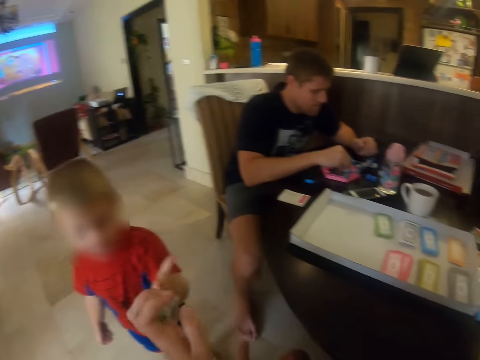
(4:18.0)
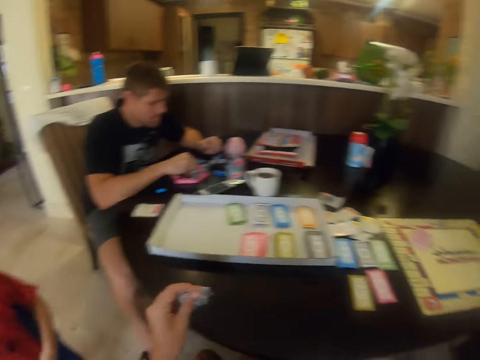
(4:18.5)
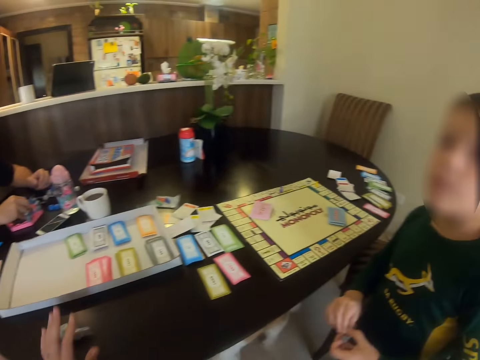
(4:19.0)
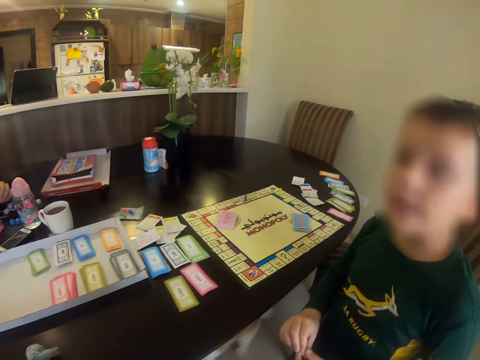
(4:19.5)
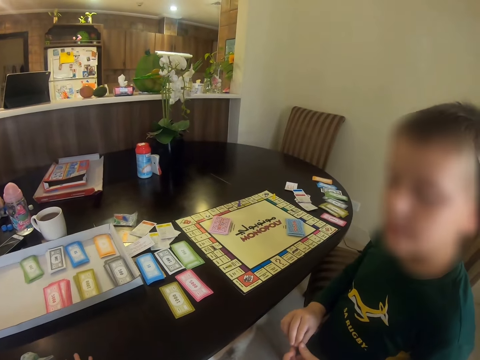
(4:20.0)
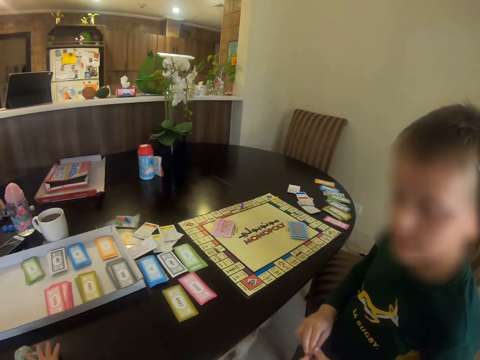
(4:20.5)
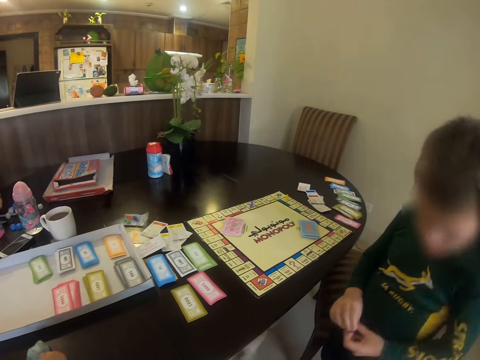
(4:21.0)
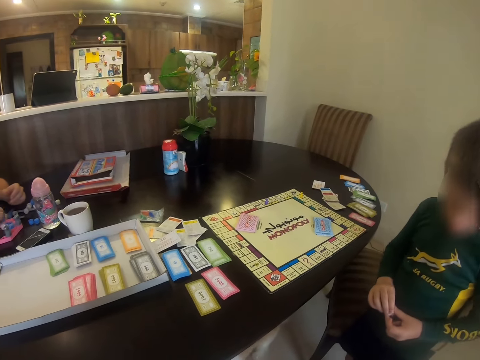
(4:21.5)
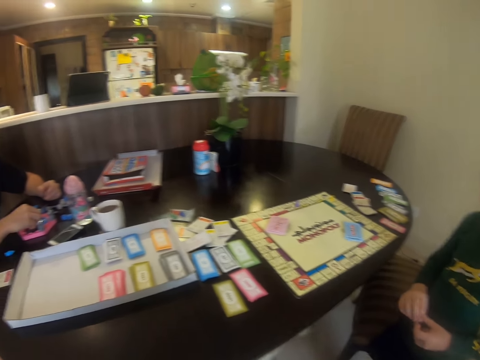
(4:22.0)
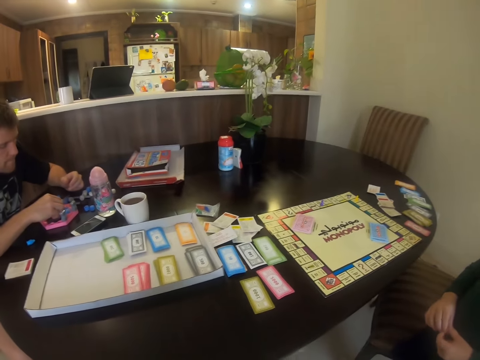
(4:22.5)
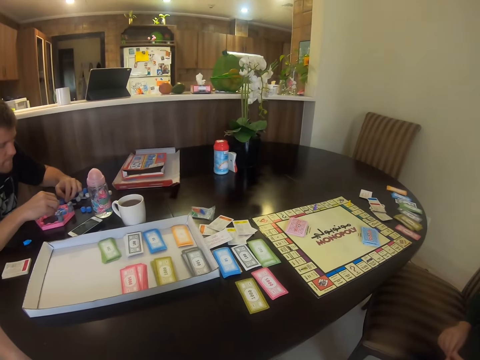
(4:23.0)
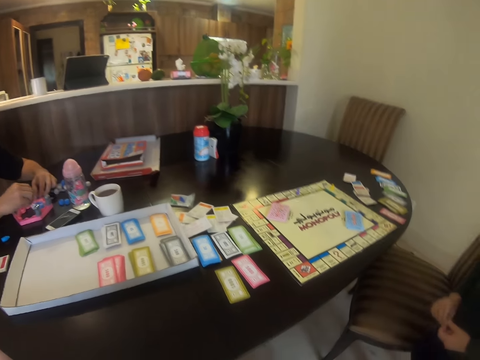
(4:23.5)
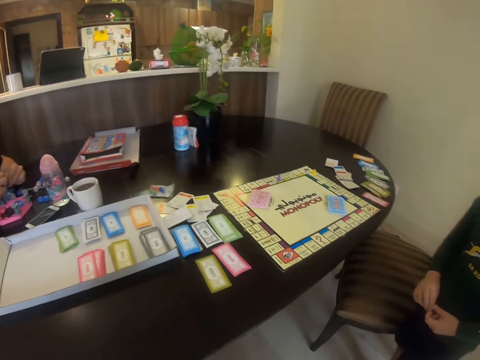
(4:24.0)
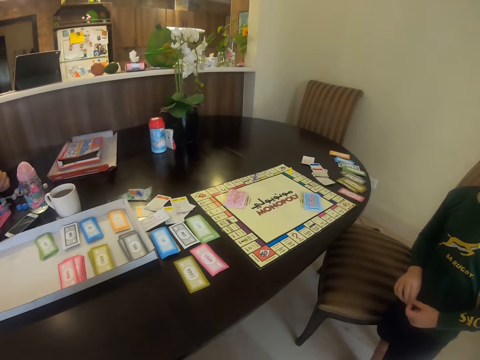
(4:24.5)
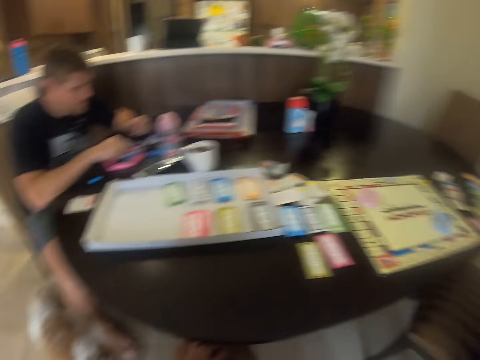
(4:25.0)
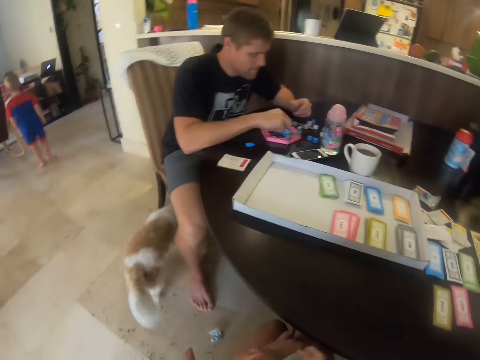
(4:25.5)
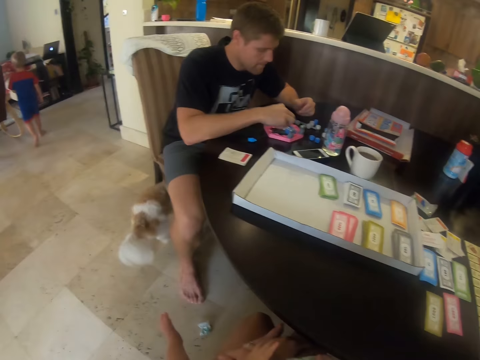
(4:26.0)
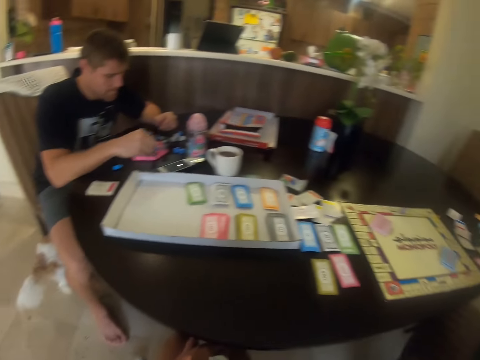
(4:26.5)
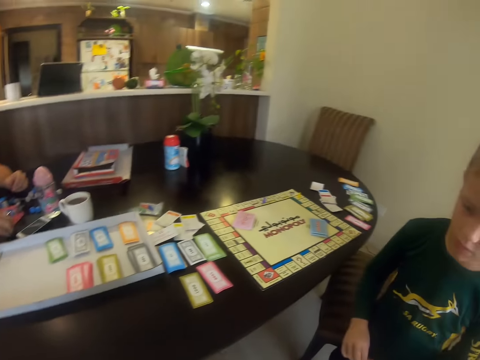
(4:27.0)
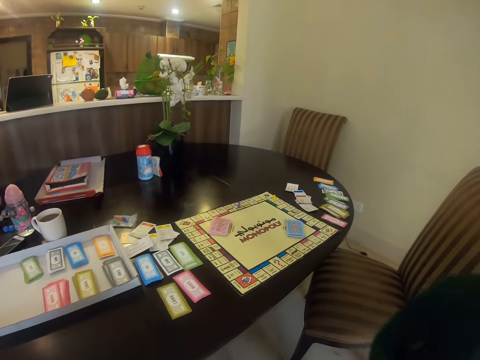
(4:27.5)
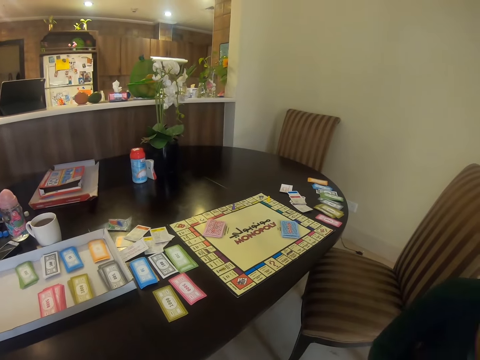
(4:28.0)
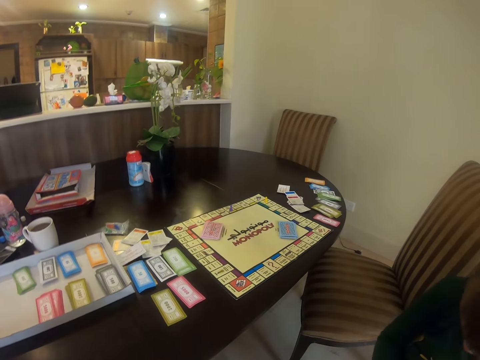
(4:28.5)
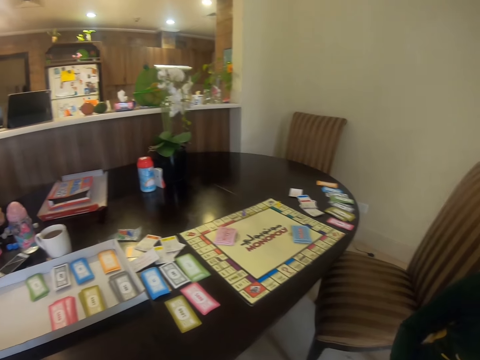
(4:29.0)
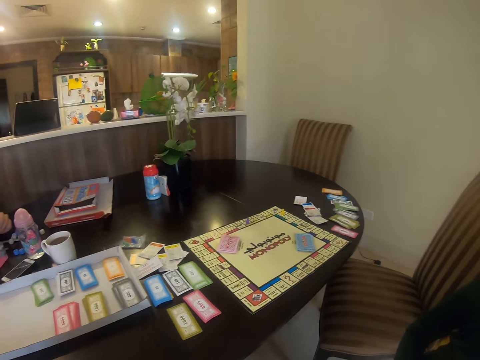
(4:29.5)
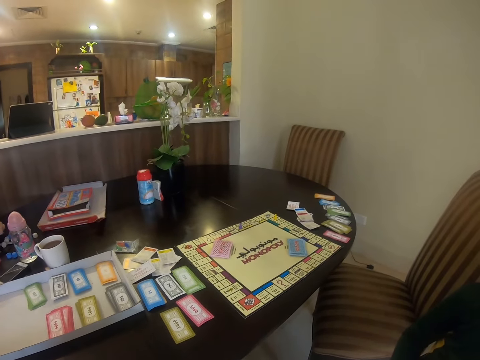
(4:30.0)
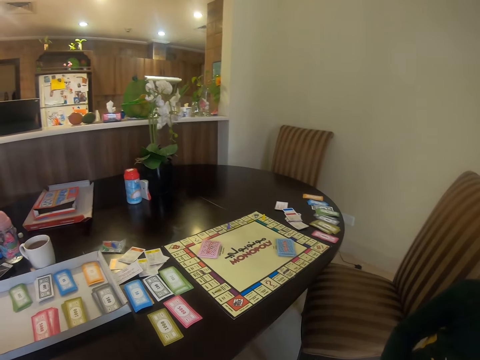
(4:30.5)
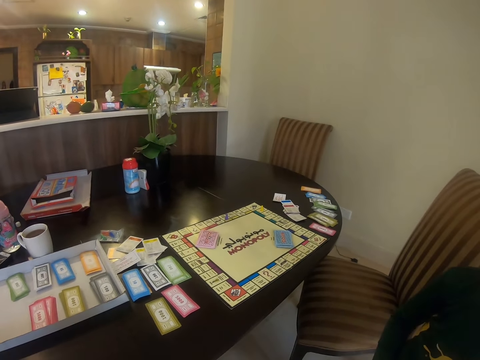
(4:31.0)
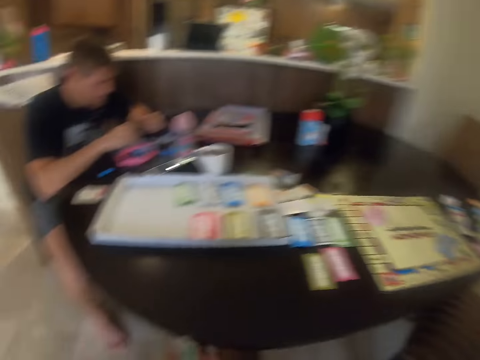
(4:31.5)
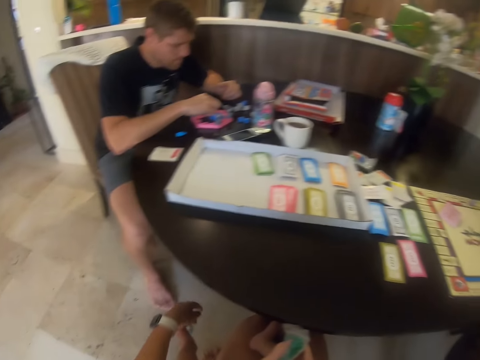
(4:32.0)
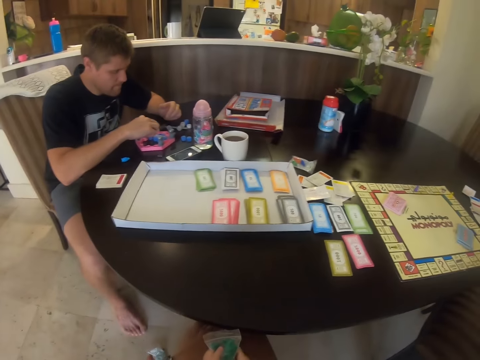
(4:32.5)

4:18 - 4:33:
A child hands the polythene paper to the camera wearer. The camera wearer puts the nylon on the table. They converse with the child. Another child holds something. A man fixes a toy.

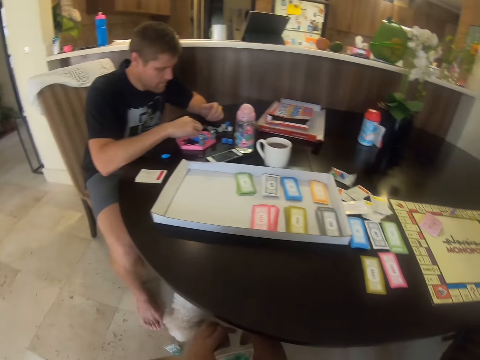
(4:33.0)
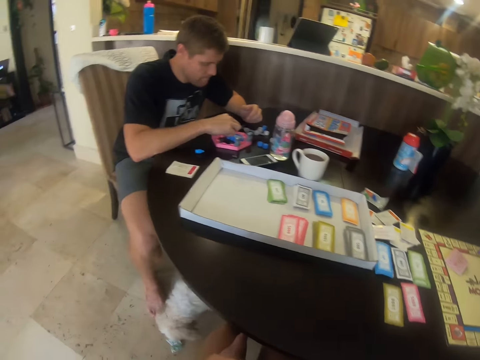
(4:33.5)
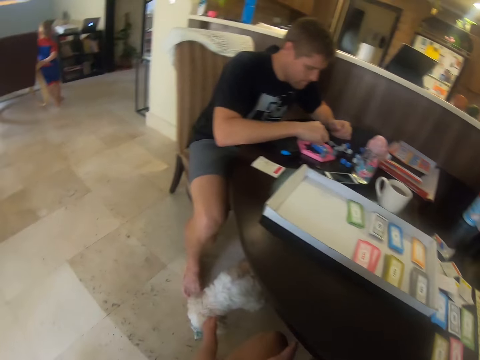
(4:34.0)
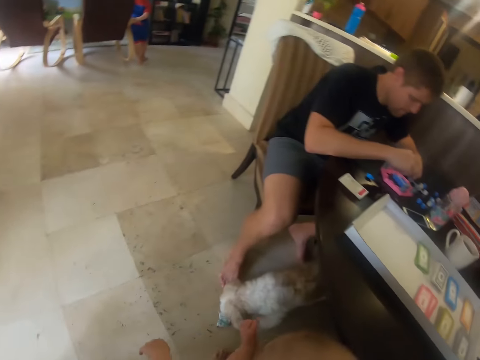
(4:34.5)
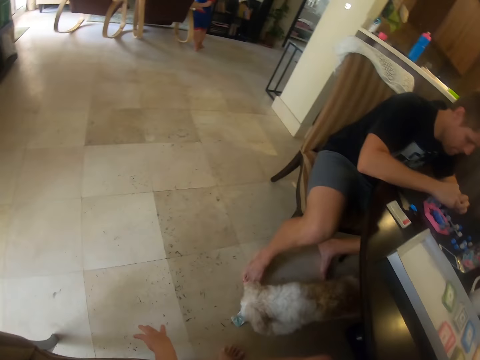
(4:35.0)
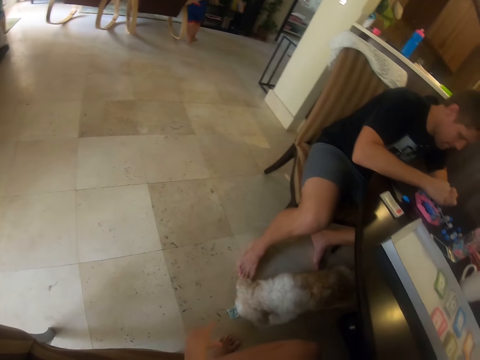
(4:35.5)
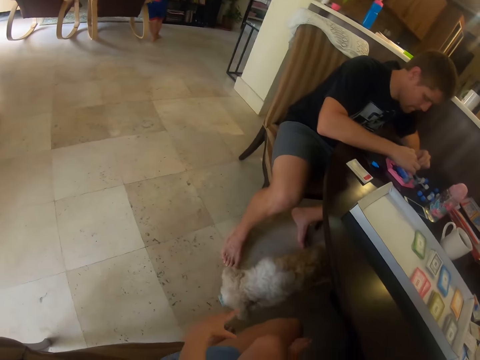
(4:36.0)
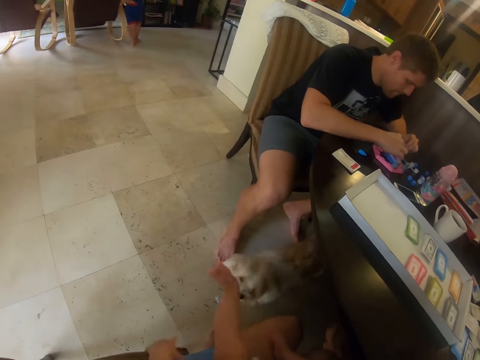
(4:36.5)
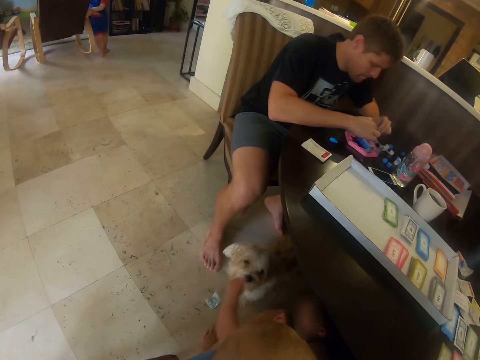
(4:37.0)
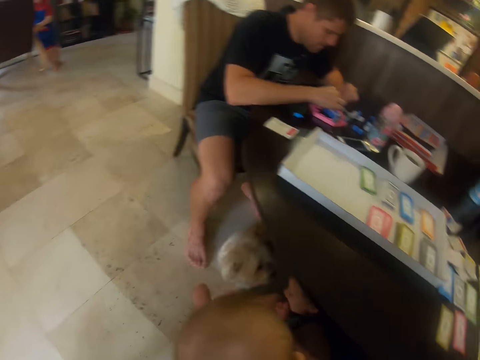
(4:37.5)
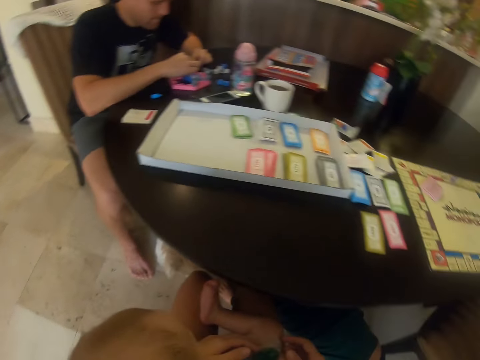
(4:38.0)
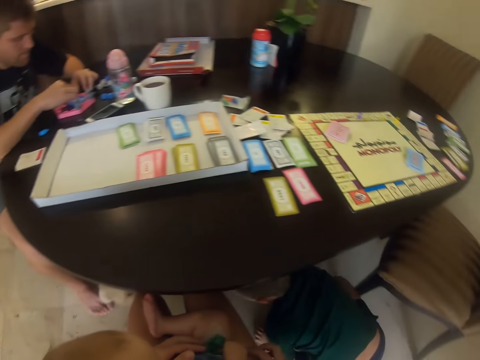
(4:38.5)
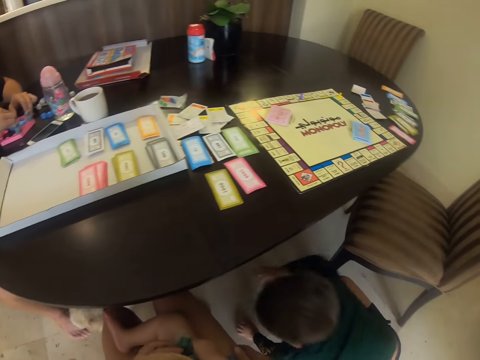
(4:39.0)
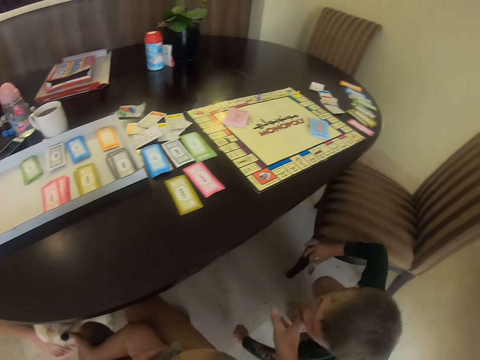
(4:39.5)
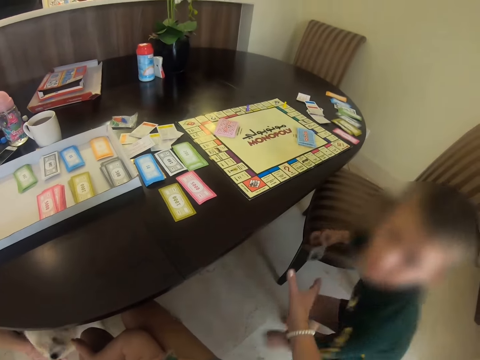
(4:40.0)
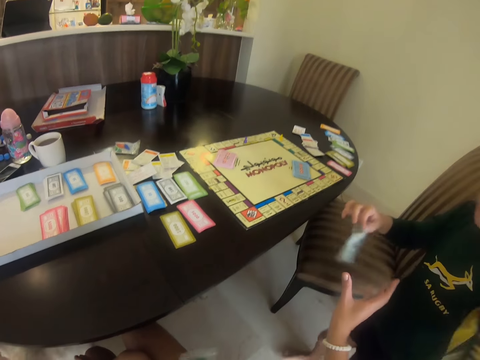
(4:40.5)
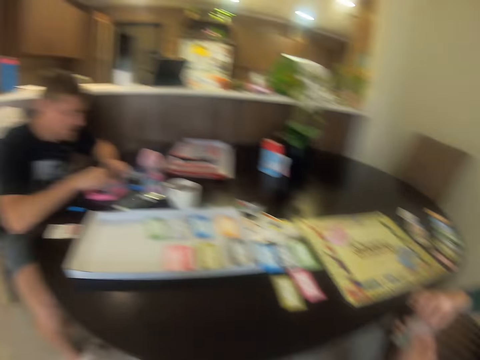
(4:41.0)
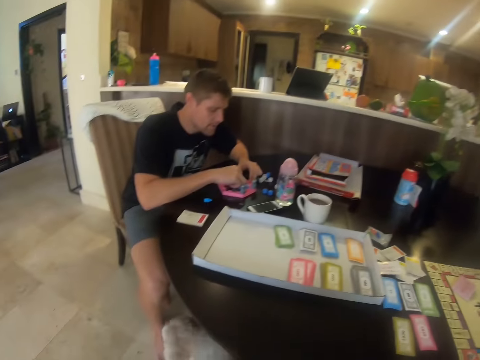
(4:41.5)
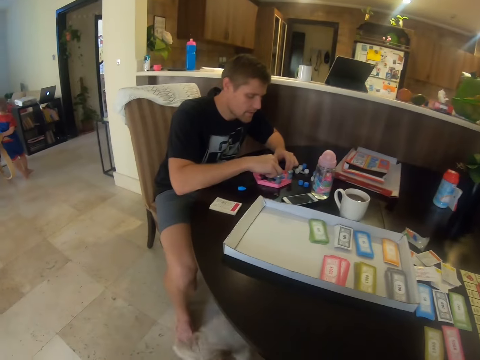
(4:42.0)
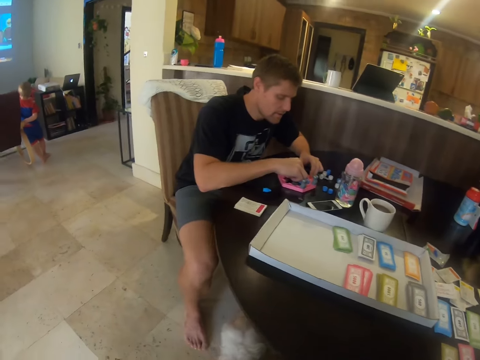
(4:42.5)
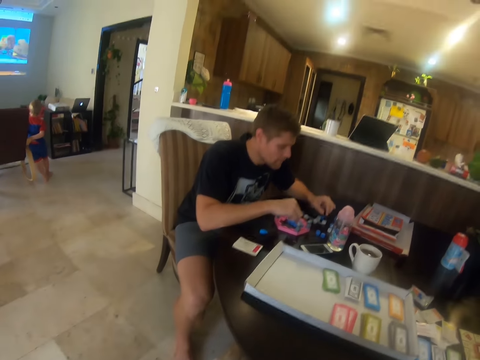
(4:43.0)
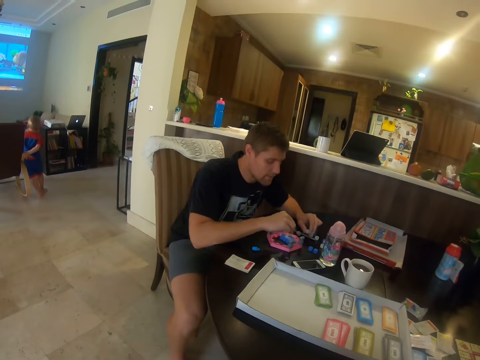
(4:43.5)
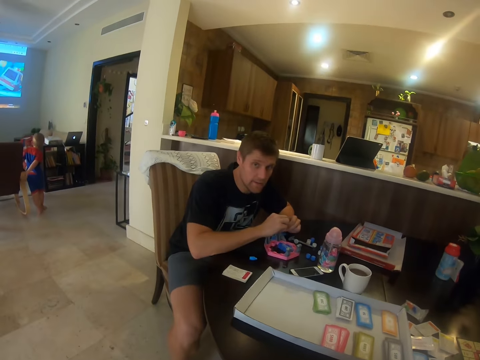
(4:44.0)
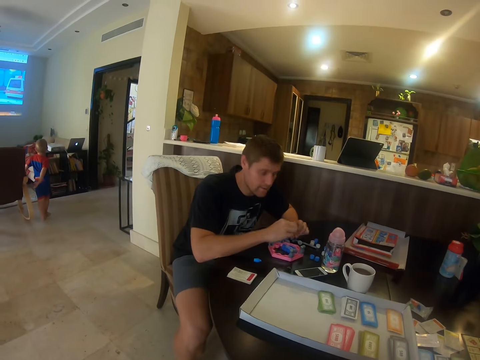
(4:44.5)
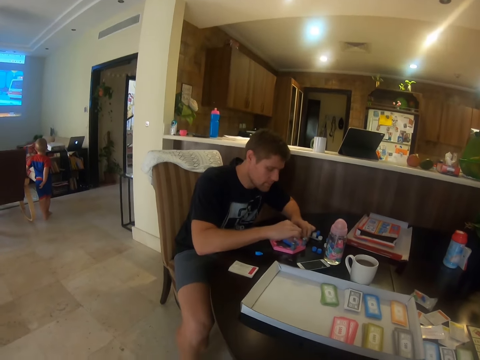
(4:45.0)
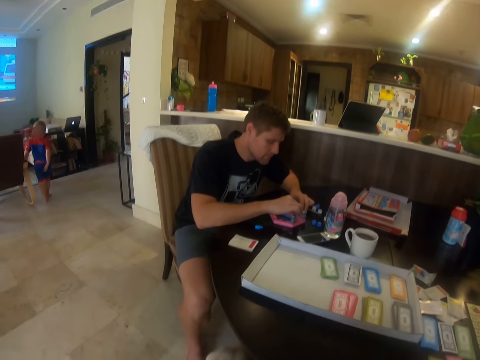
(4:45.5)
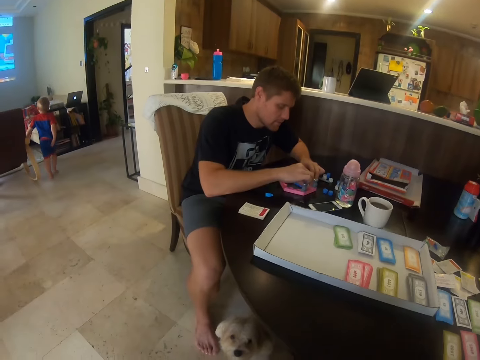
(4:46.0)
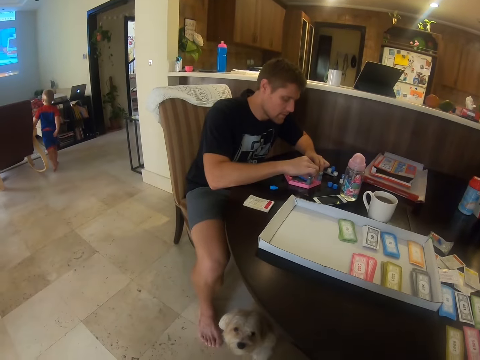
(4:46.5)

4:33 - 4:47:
A child plays with a dog. Another child picks up a polythene paper or nylon from the floor. The camera wearer takes the nylon from the other child. A man touches something in the table. He fixes the toy.
